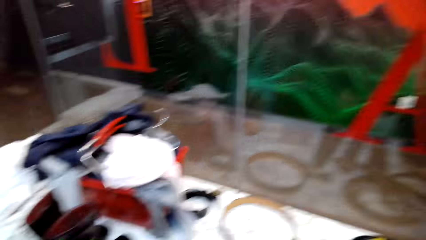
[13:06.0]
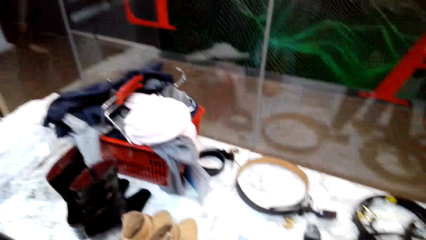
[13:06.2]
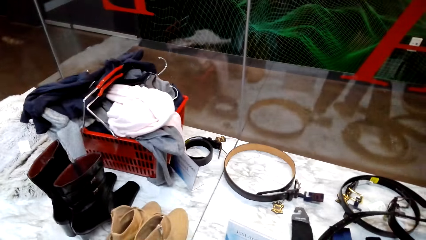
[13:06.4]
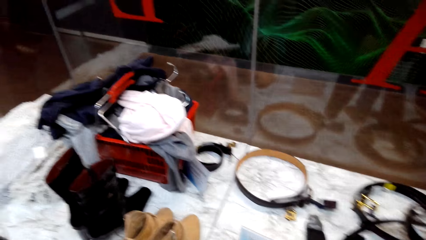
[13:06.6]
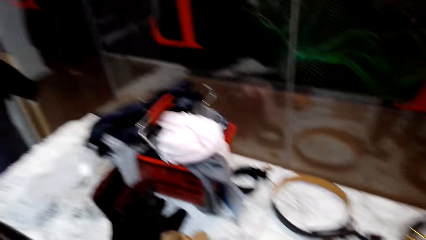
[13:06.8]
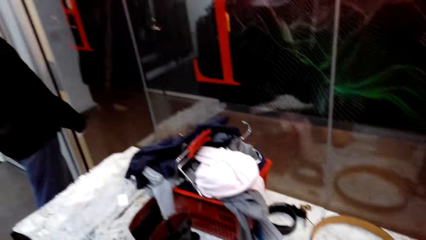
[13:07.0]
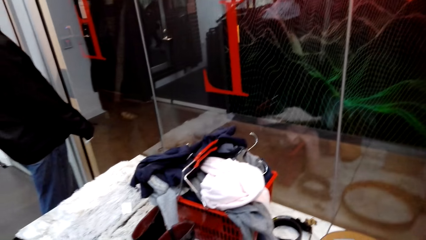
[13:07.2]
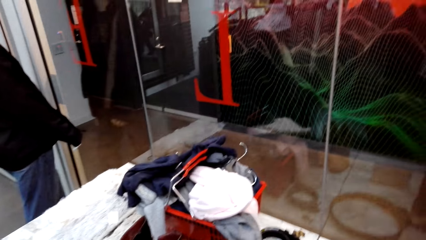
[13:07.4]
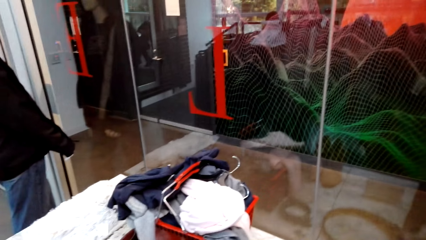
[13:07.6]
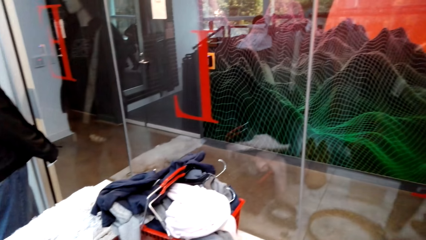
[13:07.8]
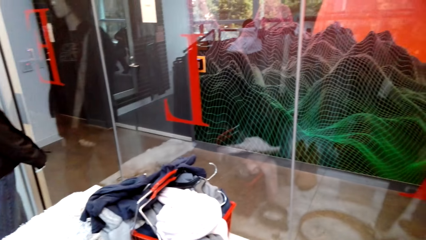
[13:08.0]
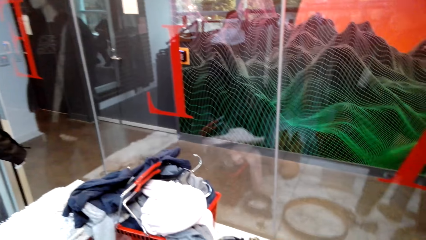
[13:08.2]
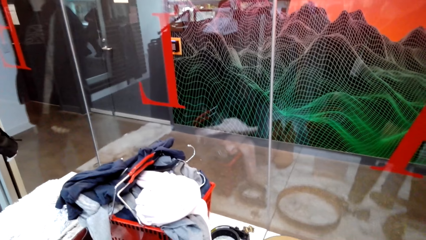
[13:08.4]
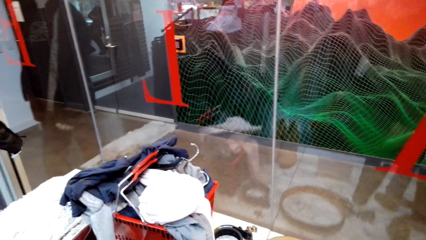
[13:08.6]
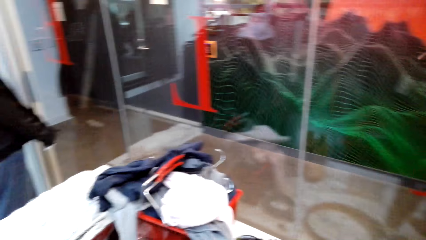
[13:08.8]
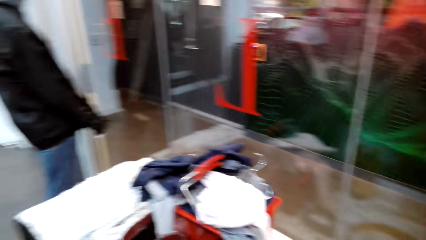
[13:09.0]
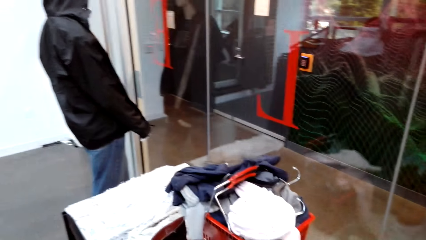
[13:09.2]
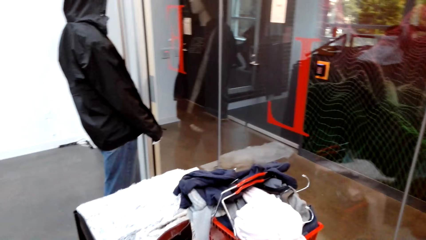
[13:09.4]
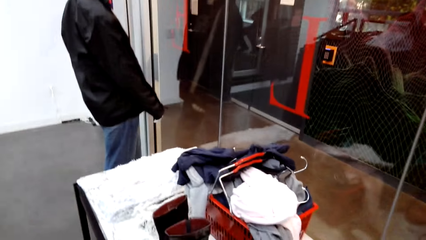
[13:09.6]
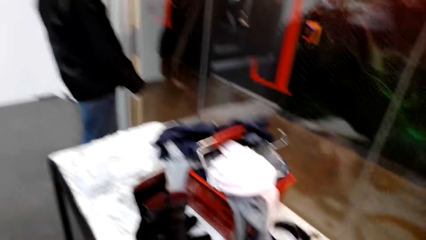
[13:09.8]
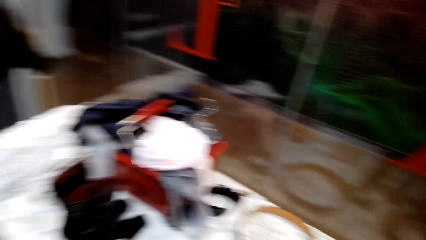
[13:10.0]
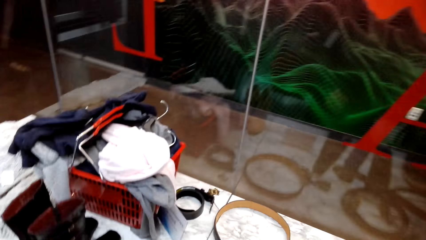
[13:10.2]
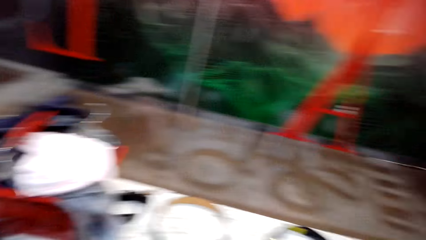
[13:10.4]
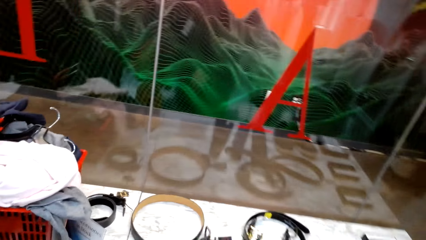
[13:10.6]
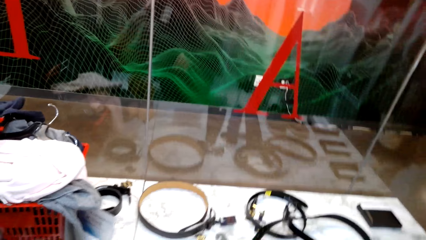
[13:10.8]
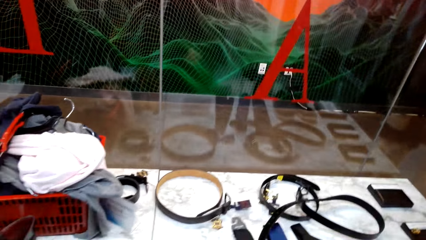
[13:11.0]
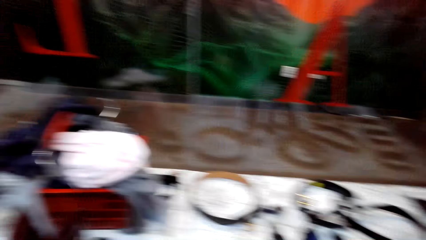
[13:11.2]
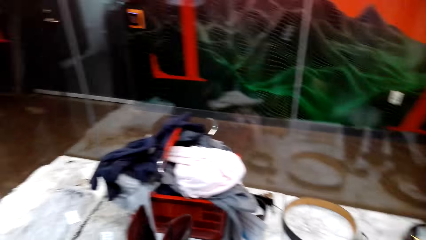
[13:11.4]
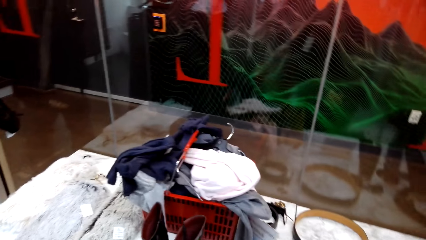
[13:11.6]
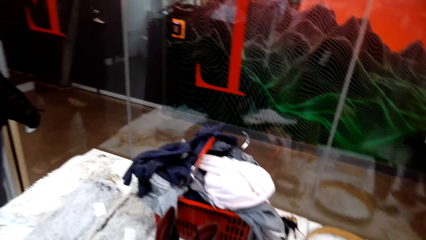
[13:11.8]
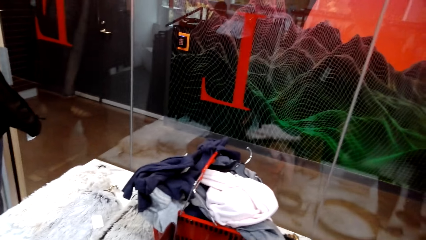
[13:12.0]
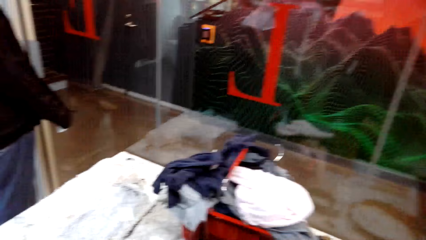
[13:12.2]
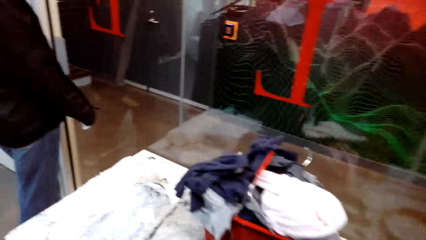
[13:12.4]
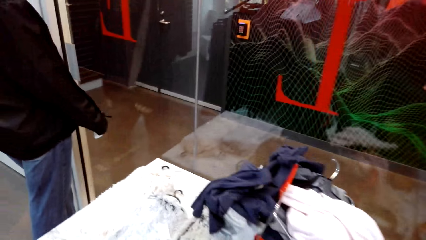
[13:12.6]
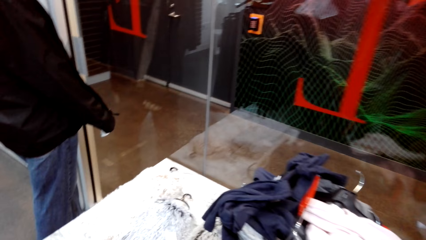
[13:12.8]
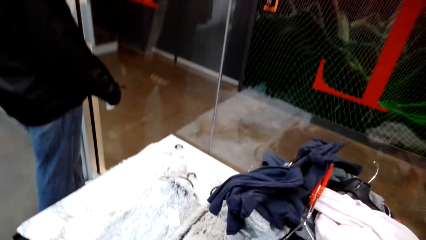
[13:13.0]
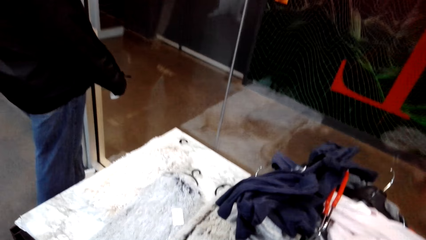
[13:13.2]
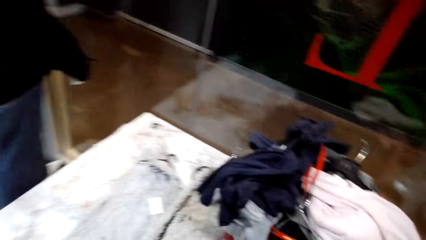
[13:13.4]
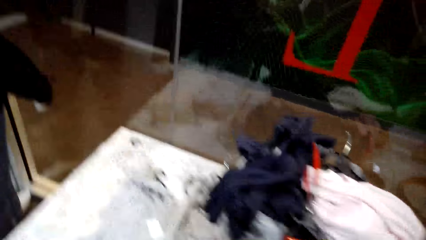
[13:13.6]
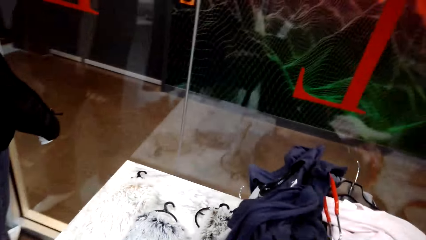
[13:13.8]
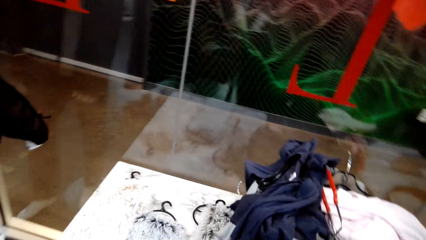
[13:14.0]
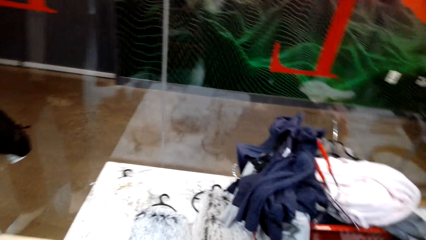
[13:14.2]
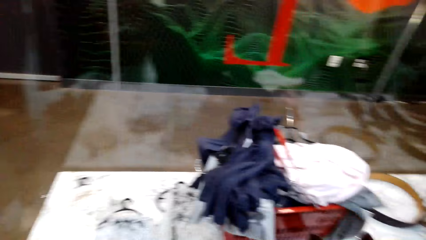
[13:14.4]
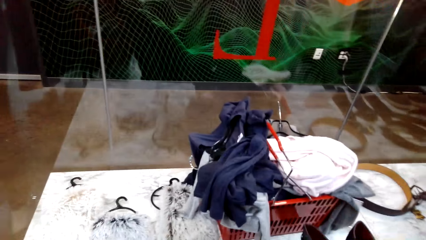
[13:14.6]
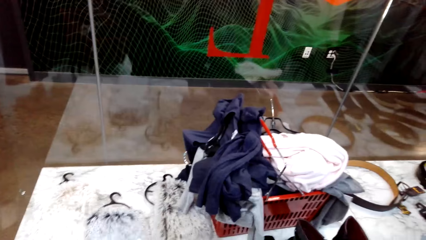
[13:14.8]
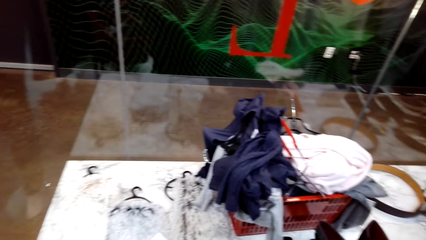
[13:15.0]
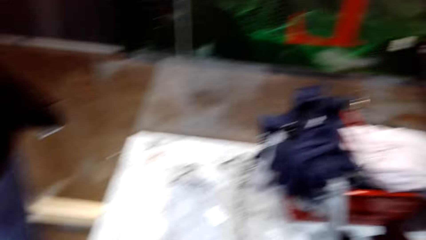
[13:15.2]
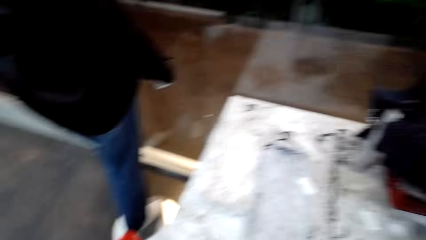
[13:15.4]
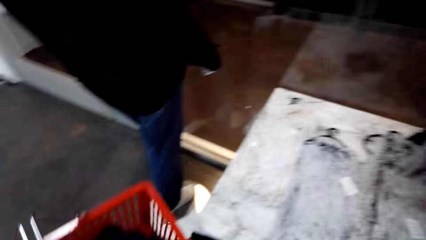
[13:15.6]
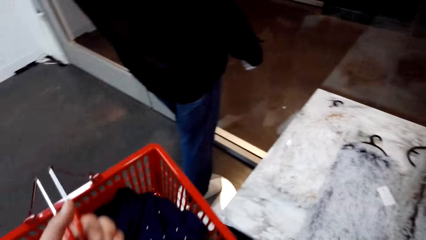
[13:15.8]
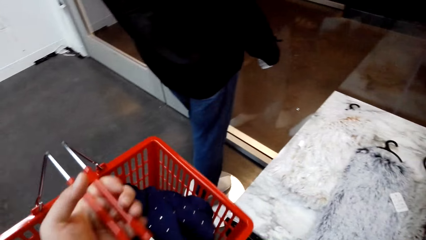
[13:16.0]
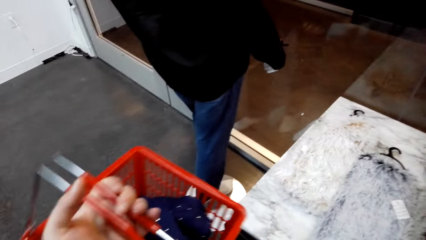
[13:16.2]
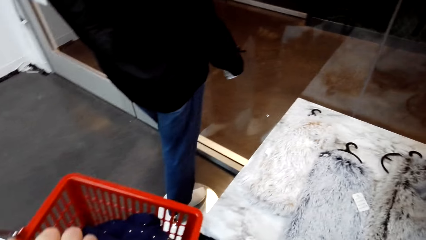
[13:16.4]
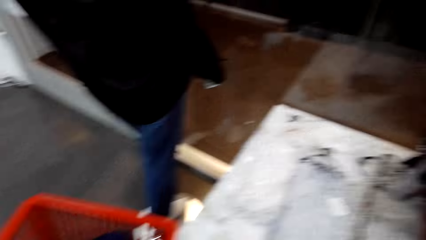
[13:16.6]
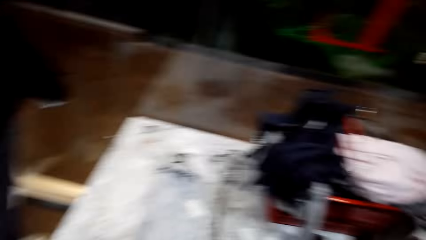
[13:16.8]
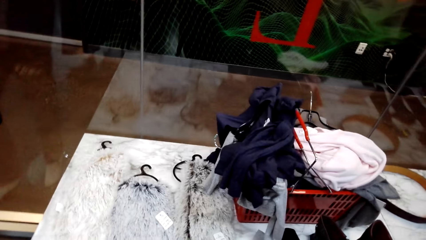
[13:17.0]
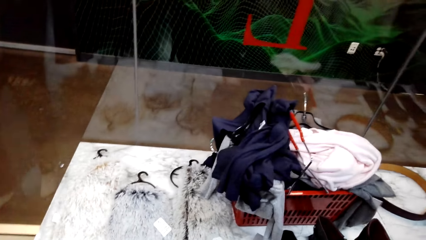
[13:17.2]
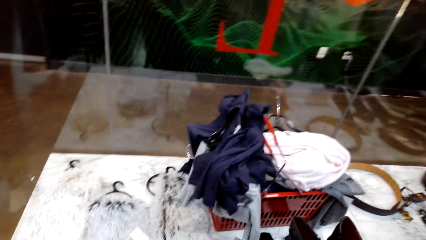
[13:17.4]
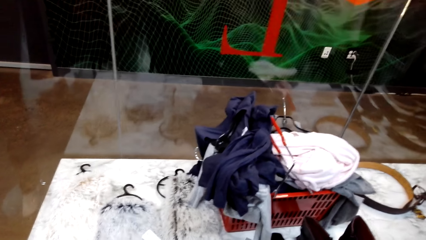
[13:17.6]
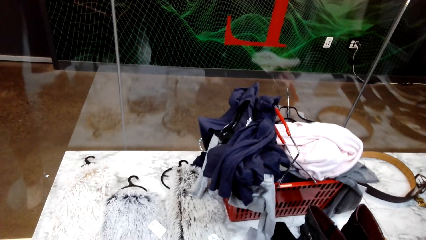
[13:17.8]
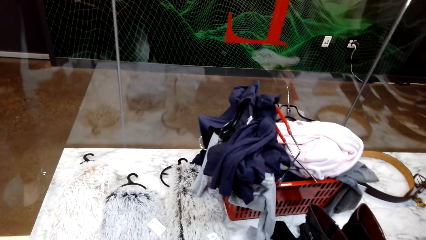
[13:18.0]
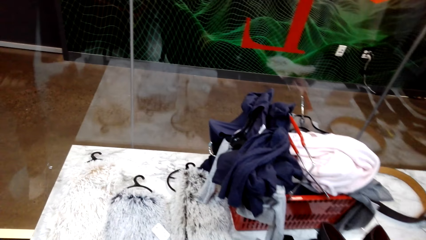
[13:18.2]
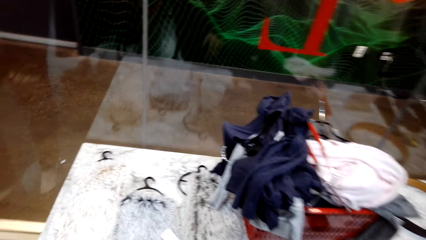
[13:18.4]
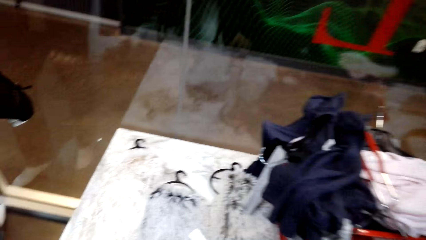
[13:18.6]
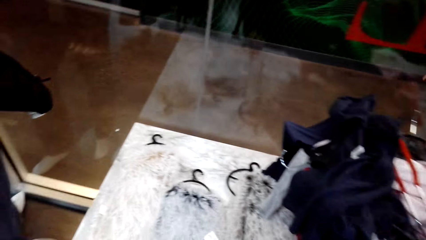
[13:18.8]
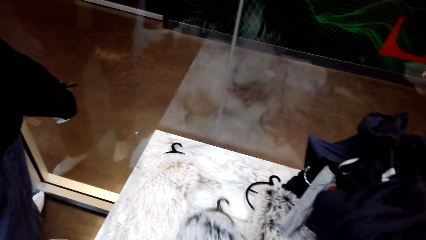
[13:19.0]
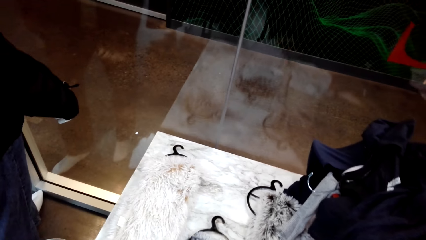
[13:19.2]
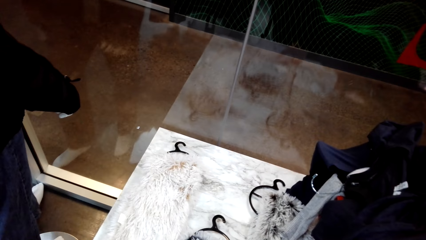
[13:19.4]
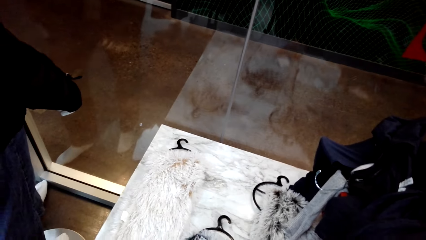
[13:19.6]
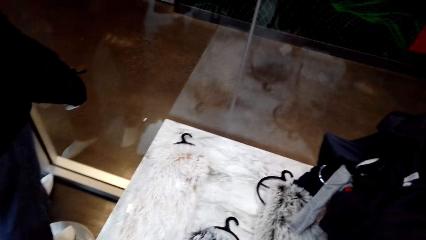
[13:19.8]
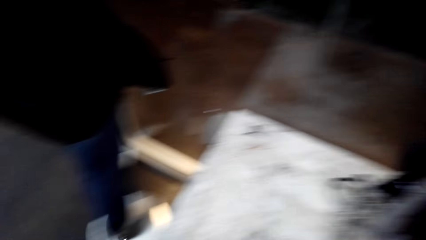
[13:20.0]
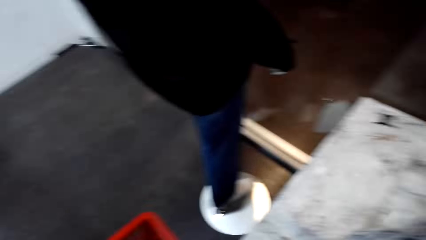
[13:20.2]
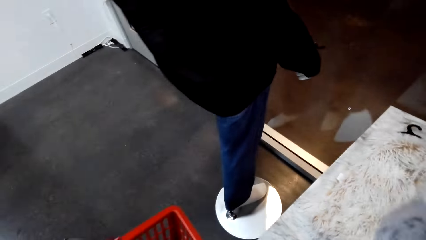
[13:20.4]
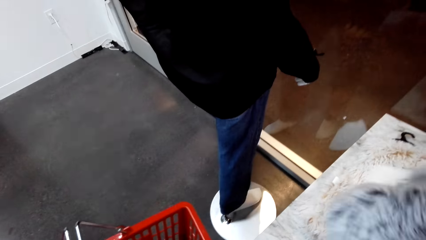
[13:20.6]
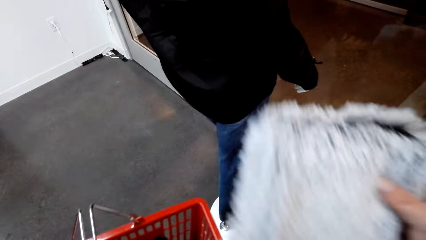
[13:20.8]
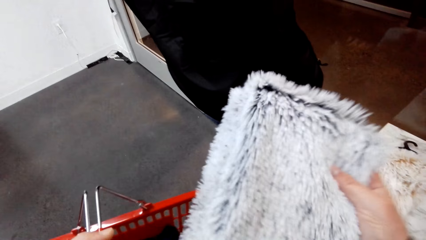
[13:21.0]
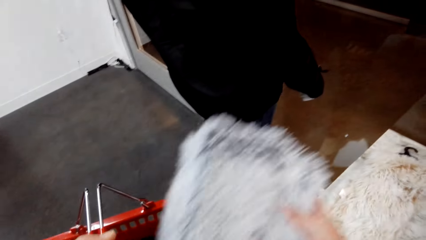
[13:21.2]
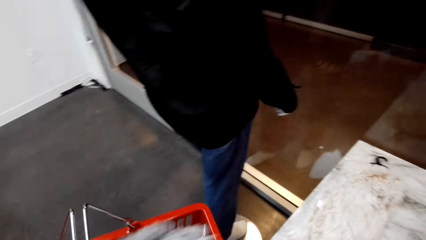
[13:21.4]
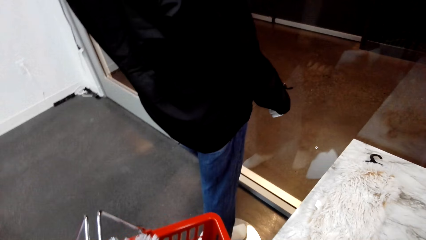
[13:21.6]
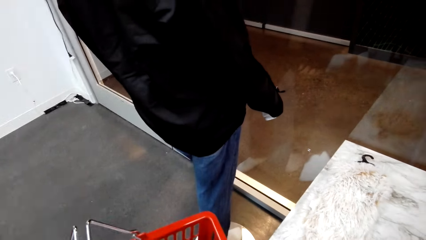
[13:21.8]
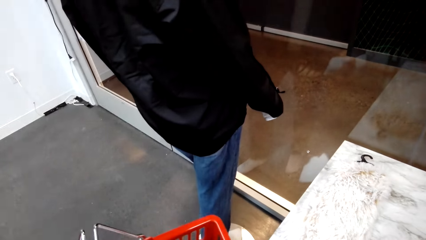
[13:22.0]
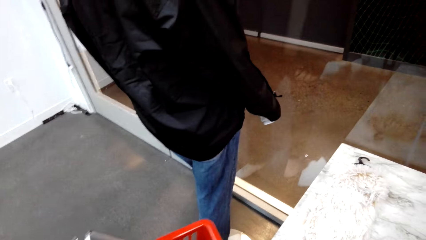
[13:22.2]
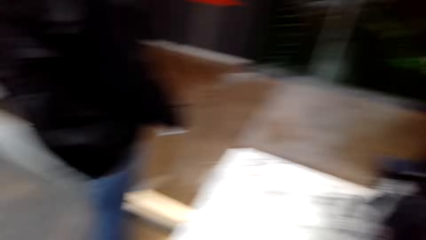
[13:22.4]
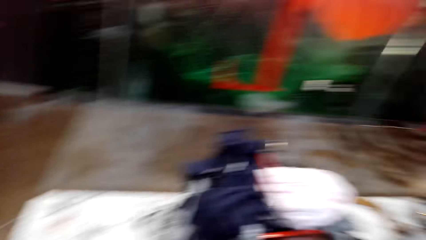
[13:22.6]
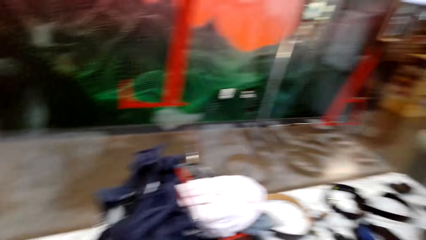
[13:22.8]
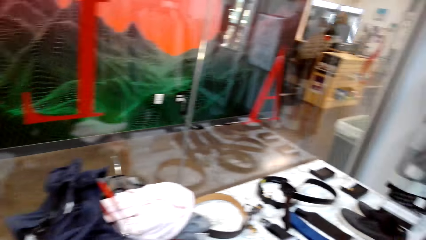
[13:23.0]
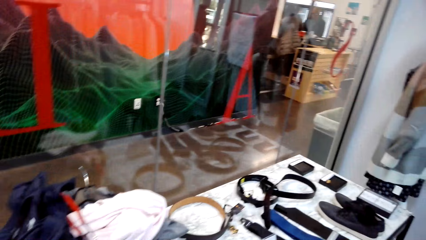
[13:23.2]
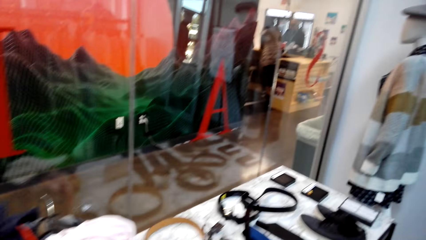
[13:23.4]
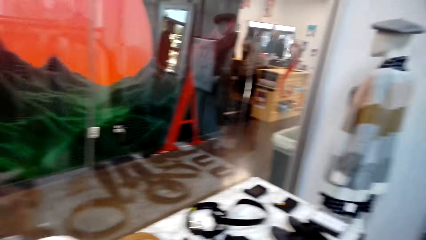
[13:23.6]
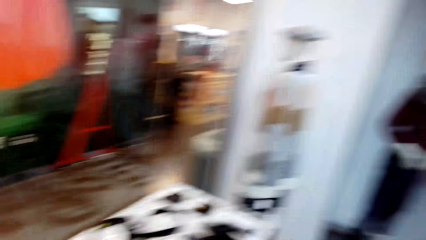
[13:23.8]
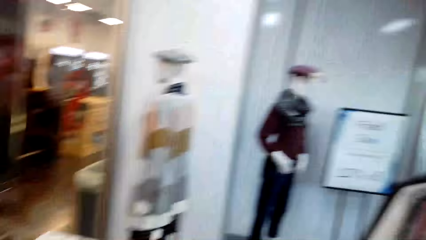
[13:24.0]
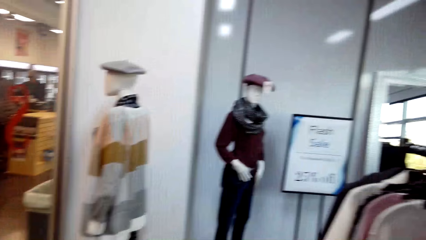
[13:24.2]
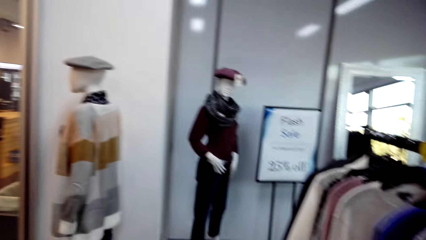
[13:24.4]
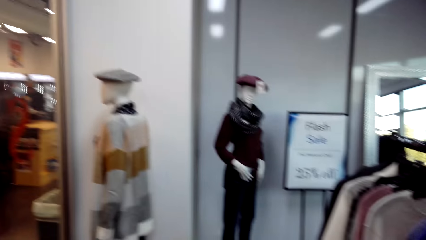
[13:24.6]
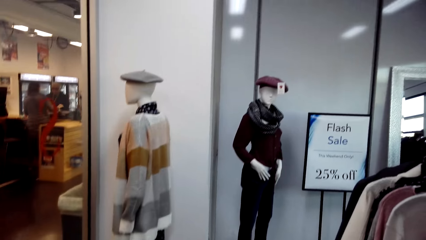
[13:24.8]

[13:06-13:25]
The camera wearer walks in the clothes shop. They hold a basket. They put clothes on the shopping basket.
